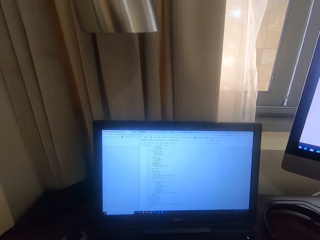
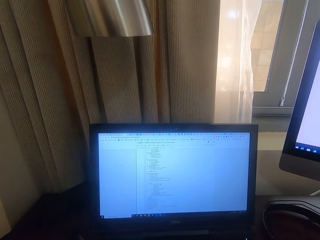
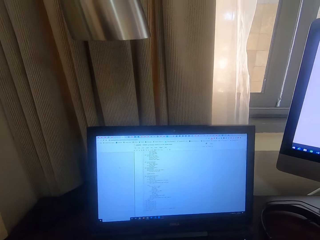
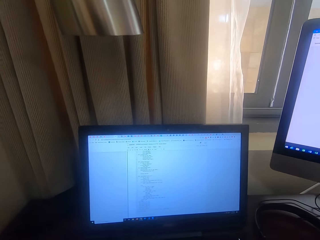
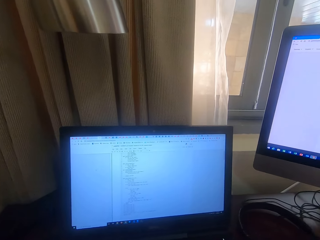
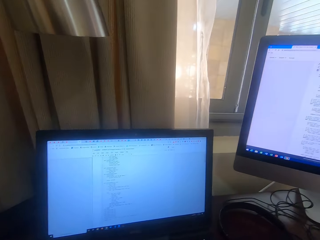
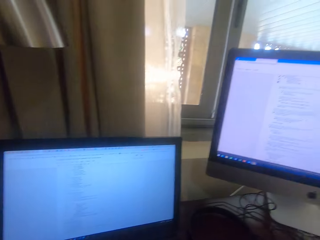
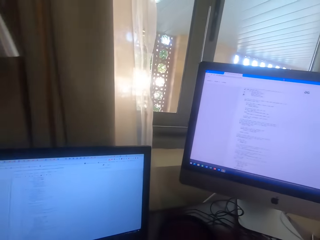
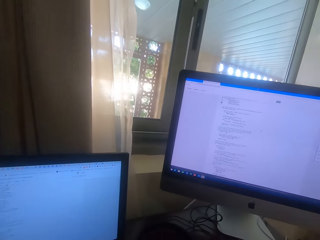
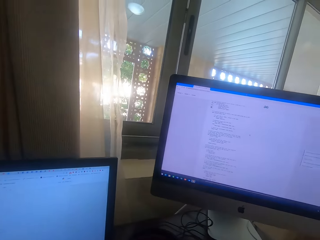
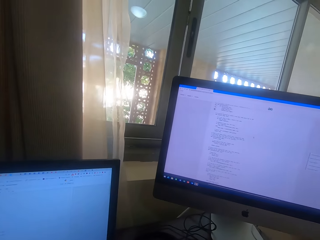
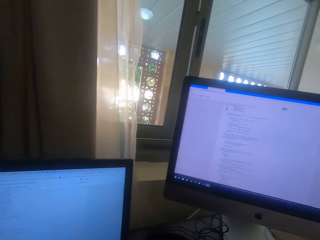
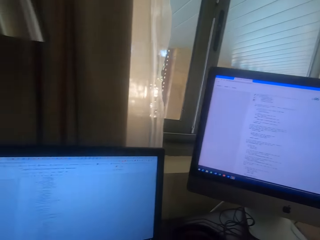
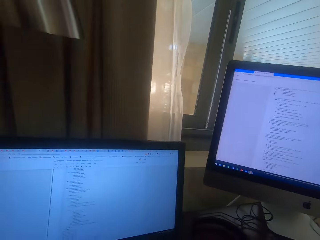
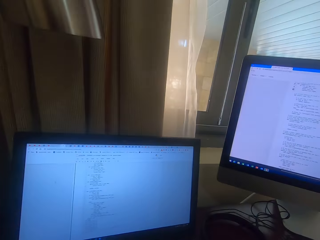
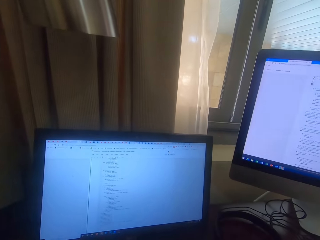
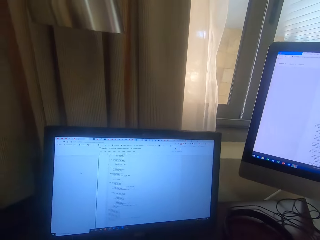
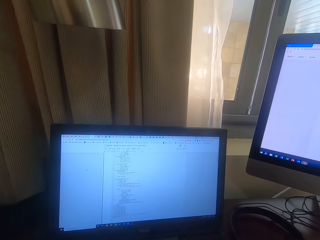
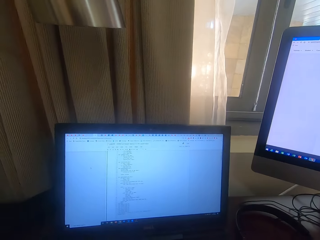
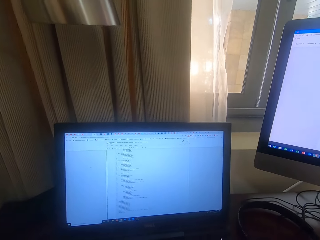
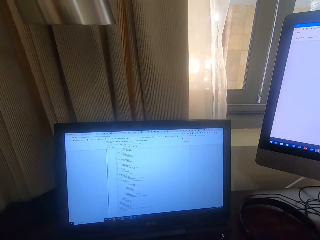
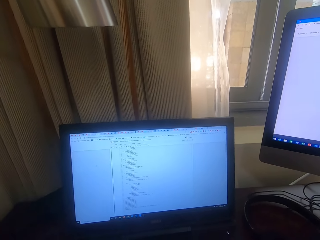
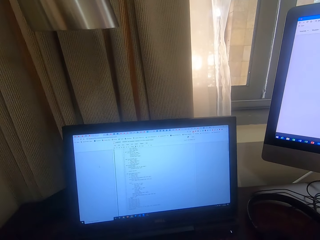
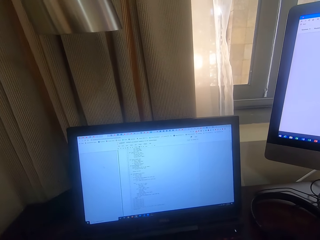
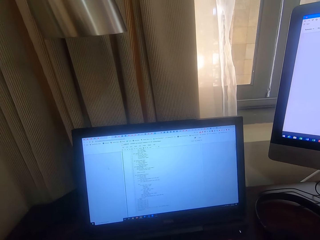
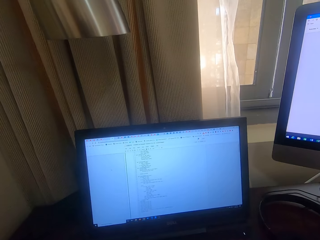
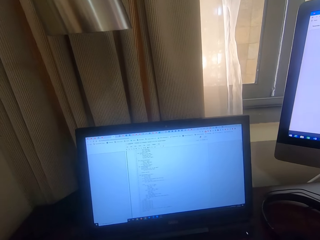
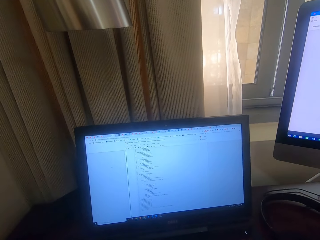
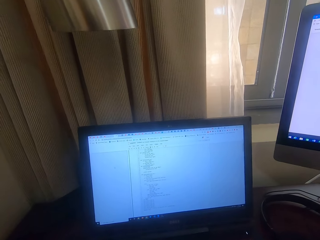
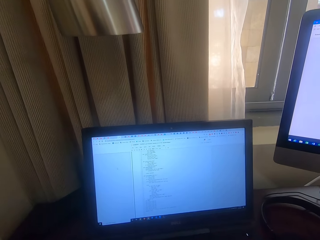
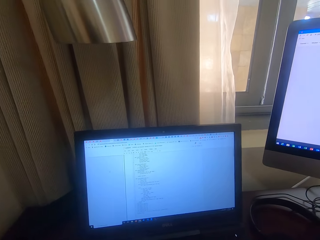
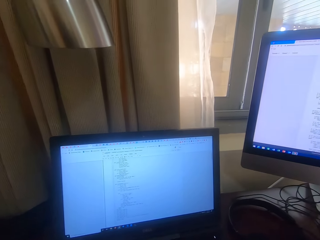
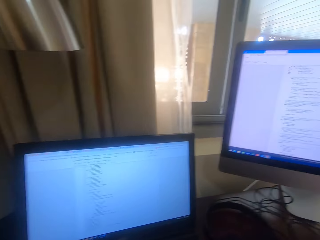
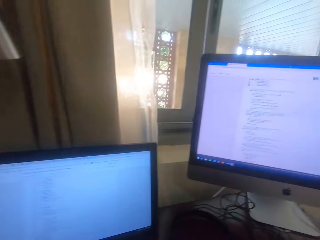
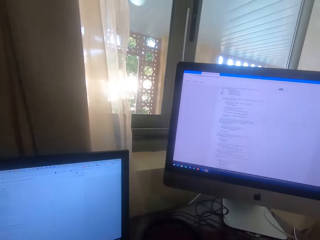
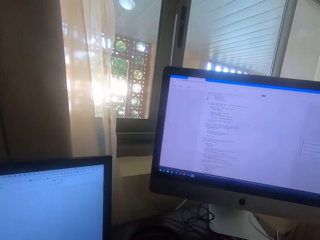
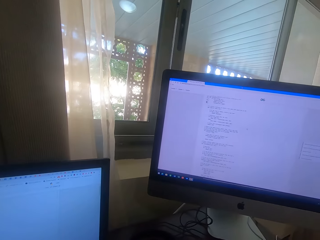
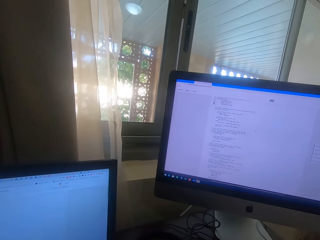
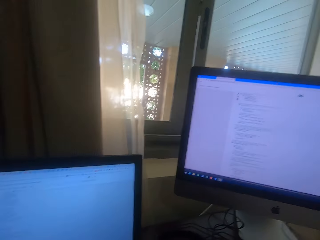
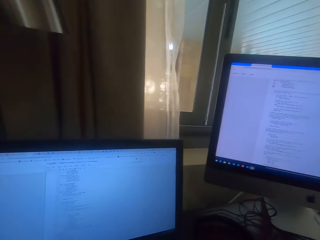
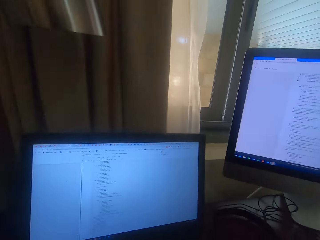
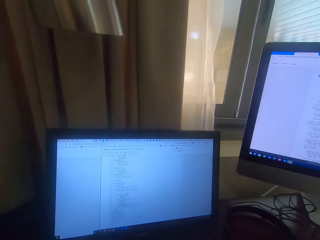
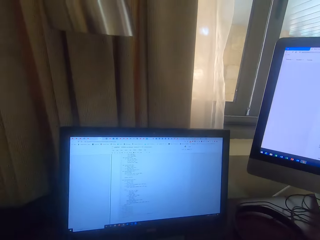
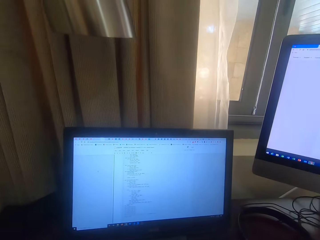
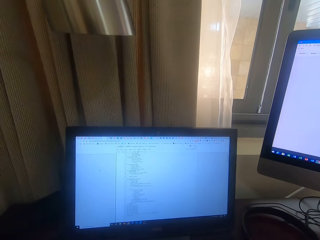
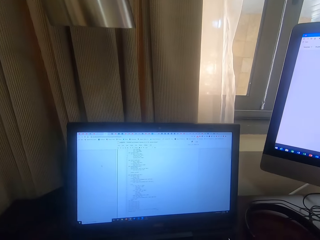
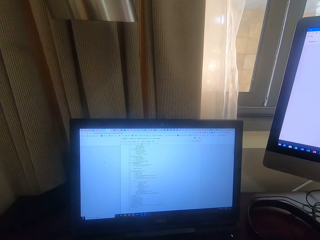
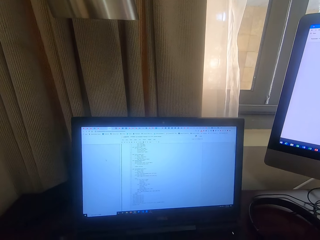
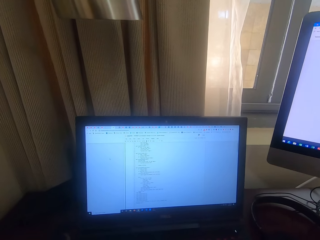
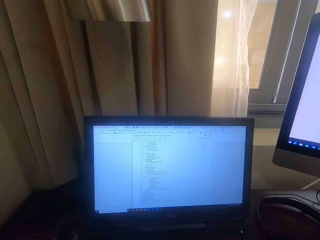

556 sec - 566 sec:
The camera wearer looks at the monitor.

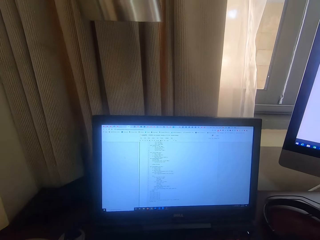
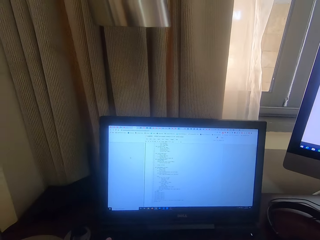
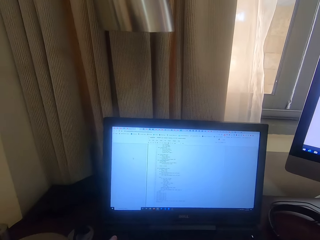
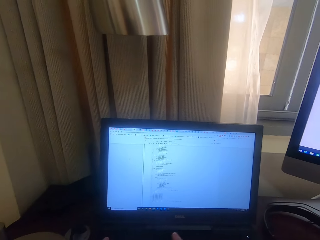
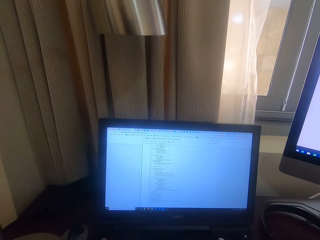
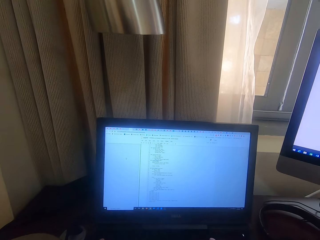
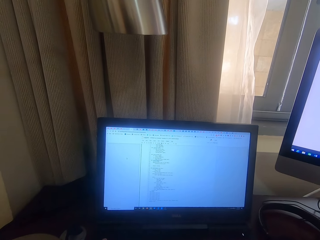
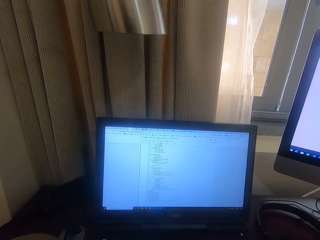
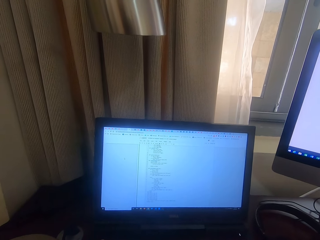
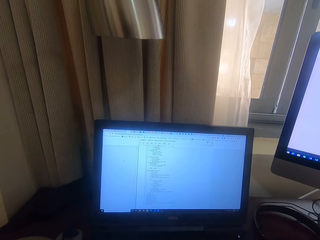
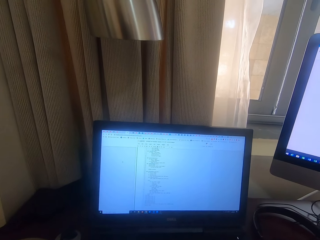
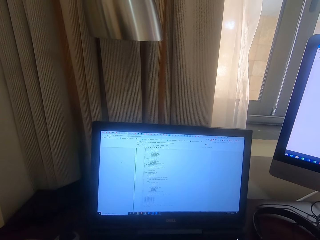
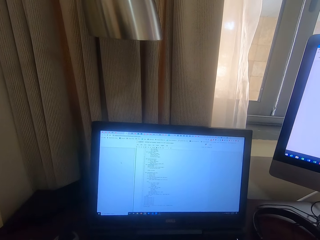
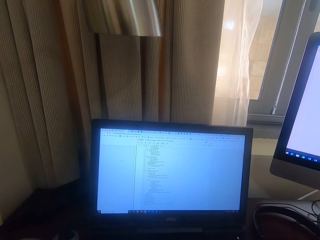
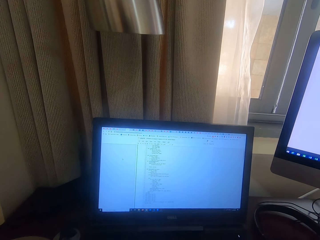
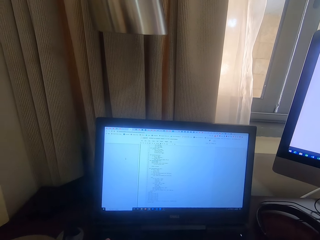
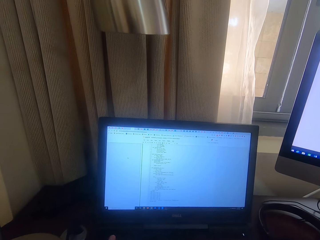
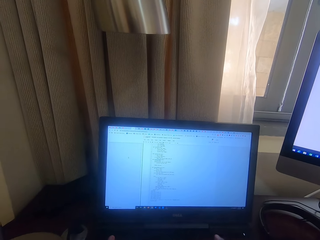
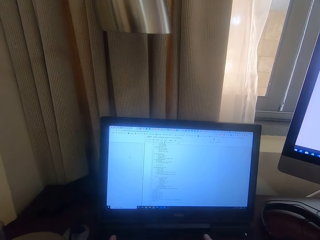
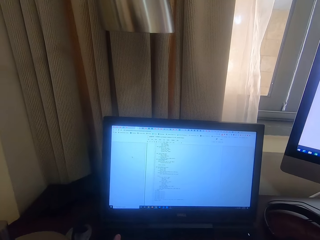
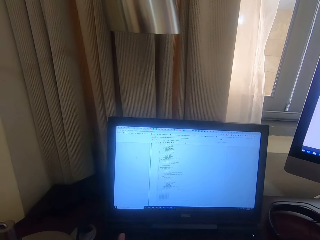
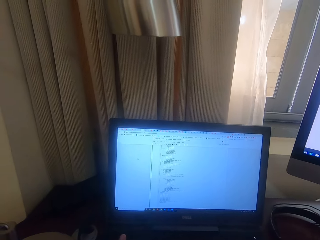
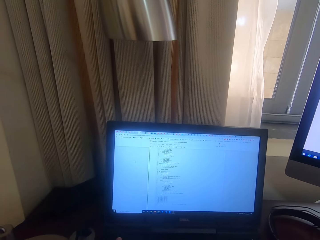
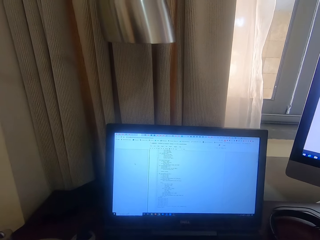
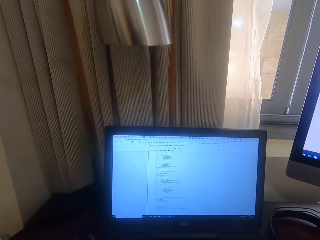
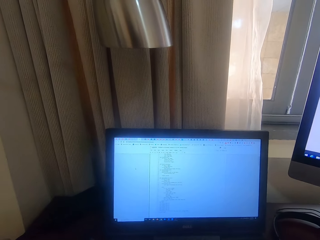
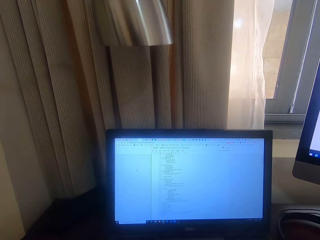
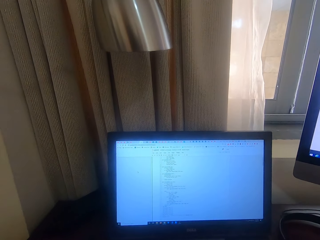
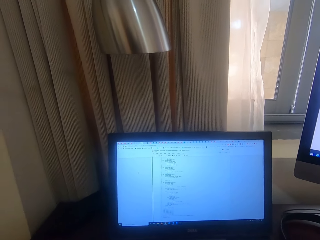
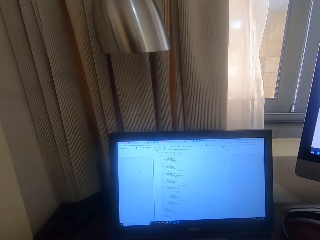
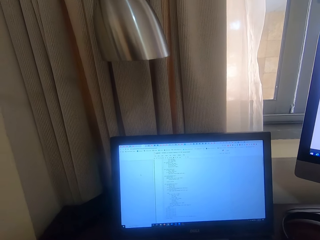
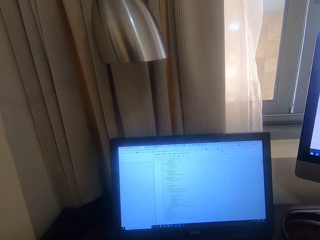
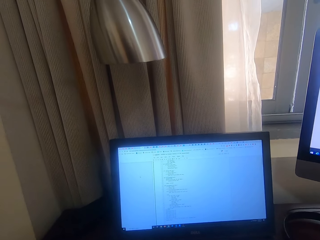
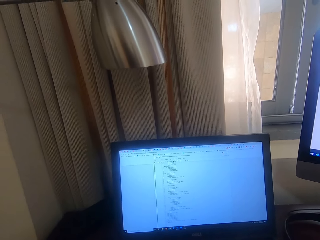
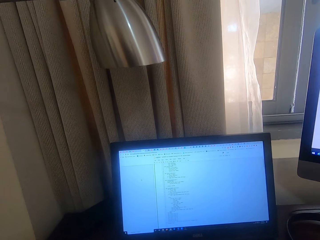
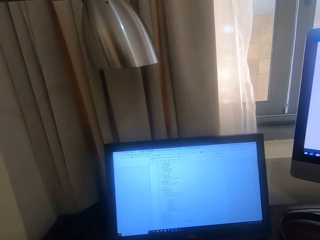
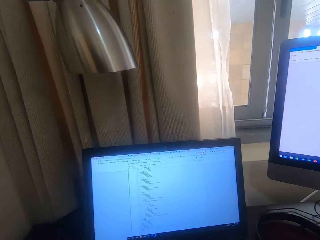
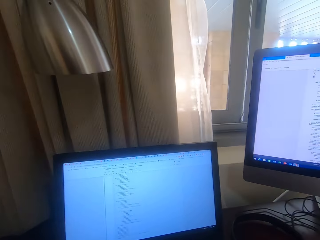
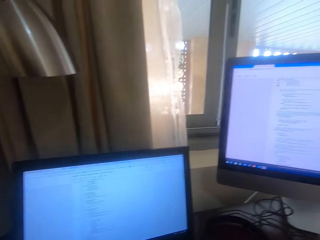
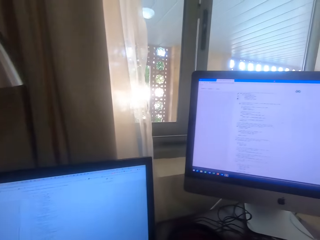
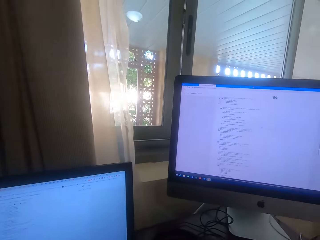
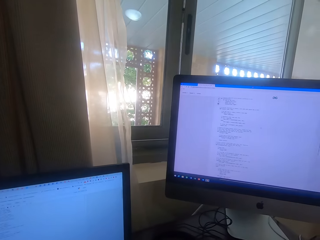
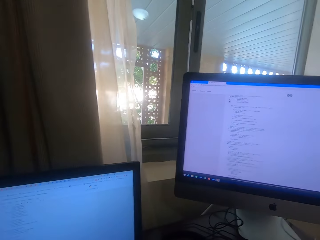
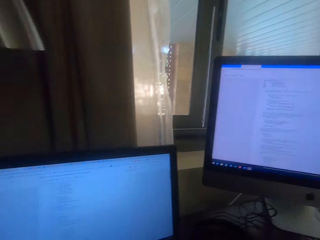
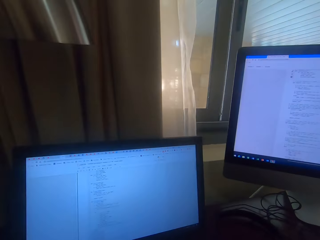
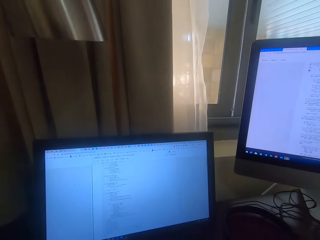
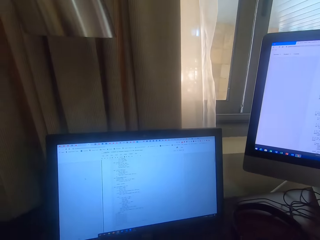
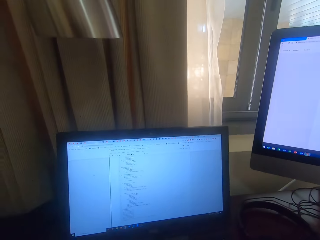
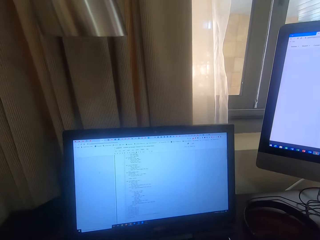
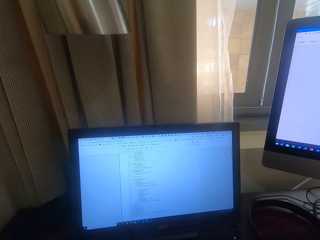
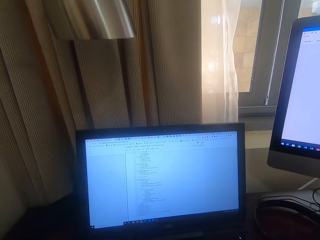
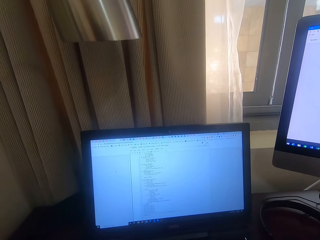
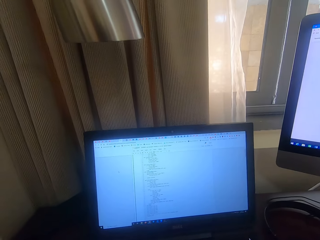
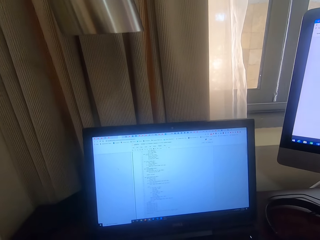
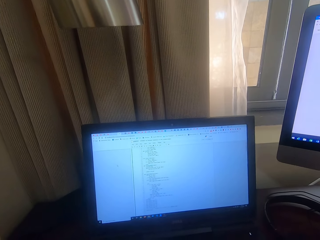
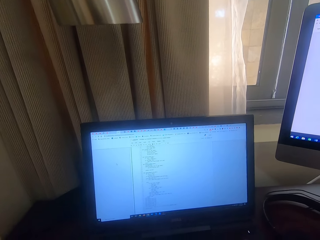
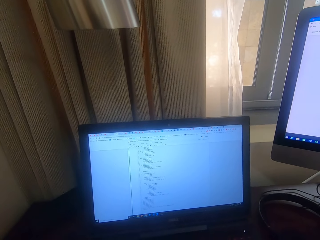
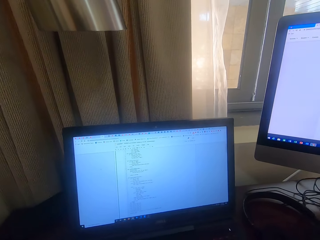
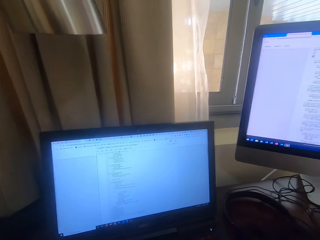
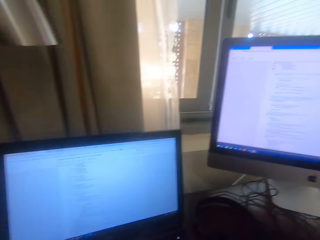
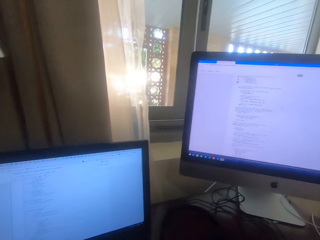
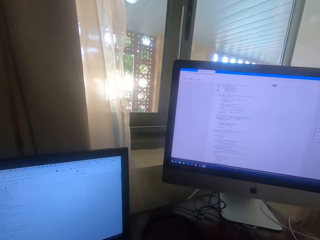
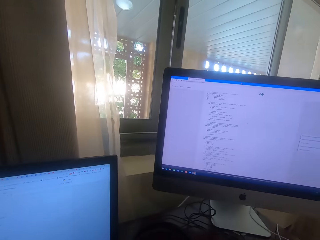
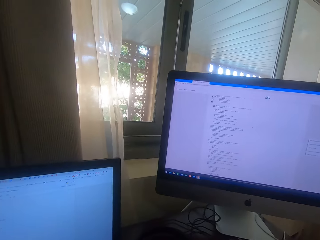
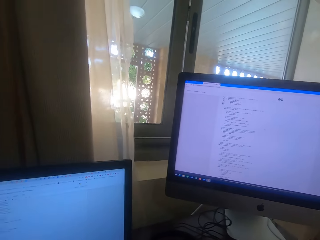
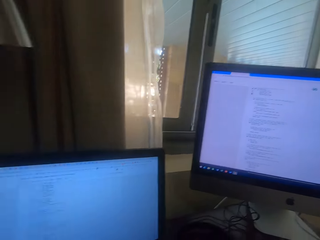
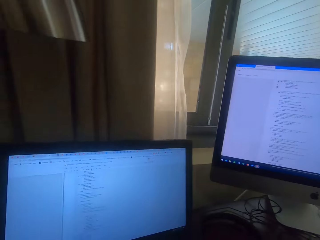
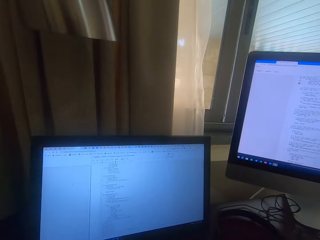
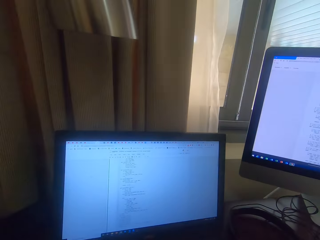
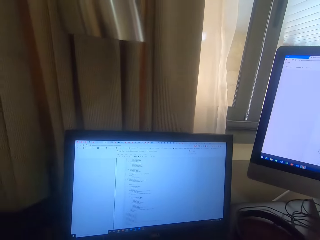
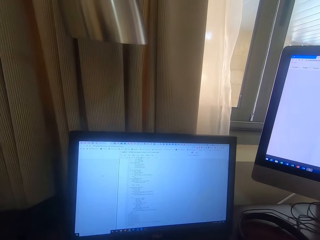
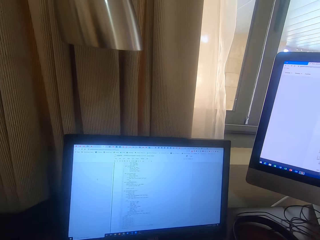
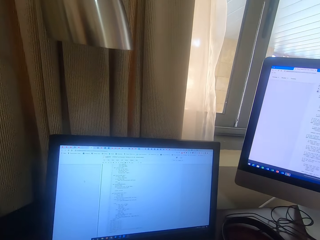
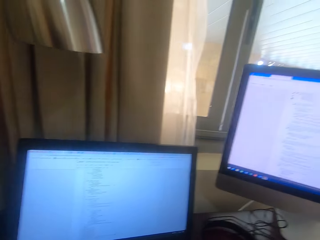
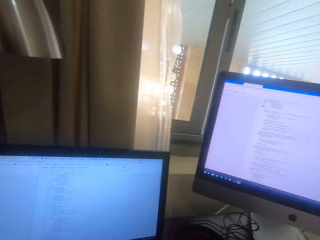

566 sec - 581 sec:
The camera wearer types on the keyboard. They look at the monitor.
